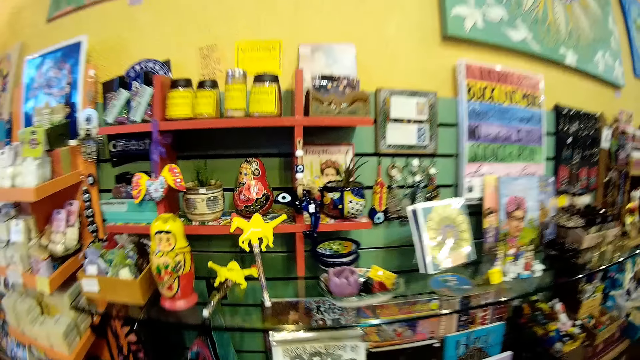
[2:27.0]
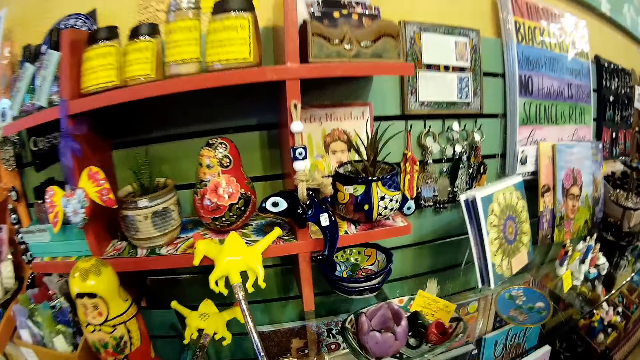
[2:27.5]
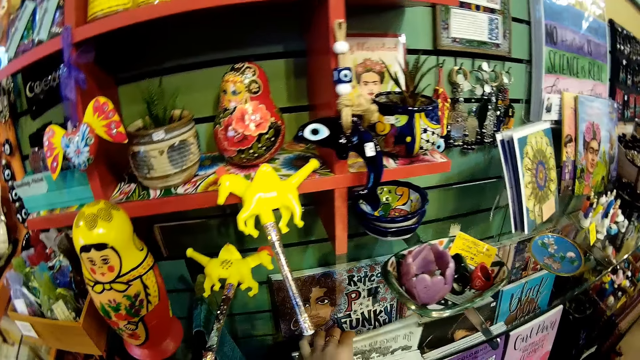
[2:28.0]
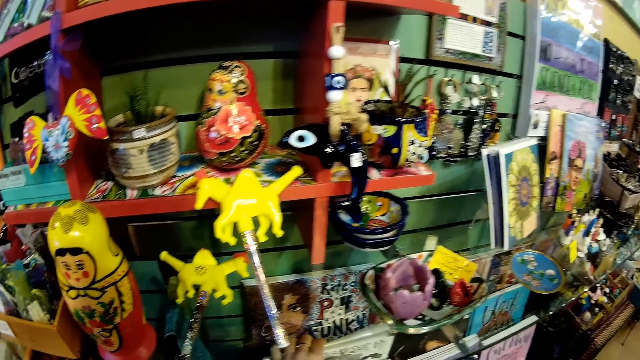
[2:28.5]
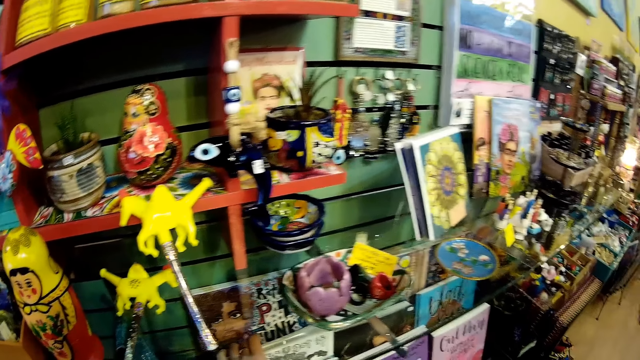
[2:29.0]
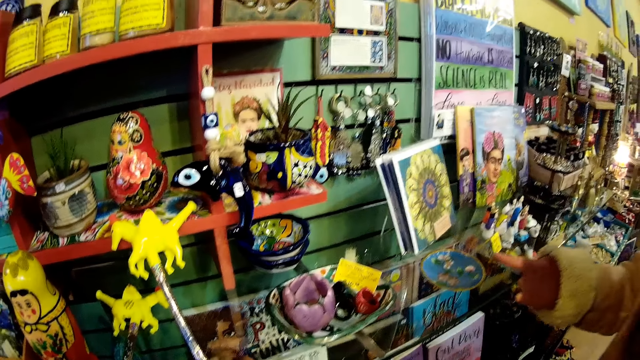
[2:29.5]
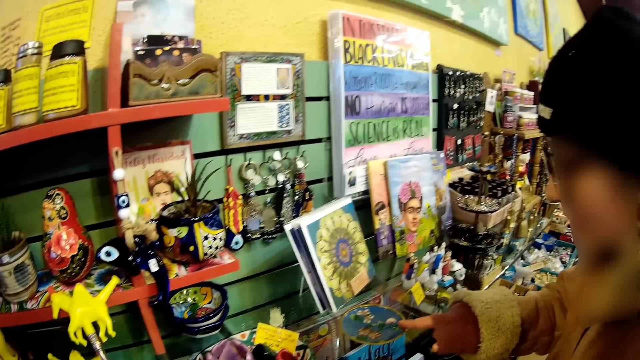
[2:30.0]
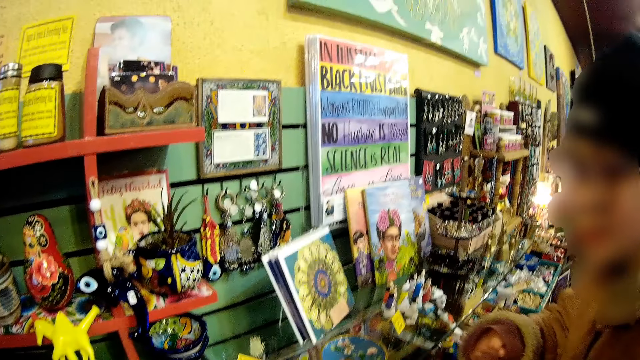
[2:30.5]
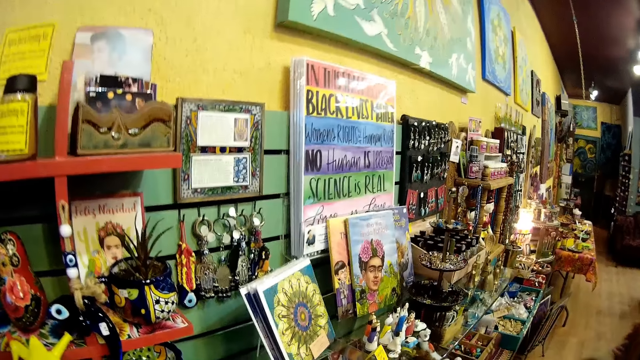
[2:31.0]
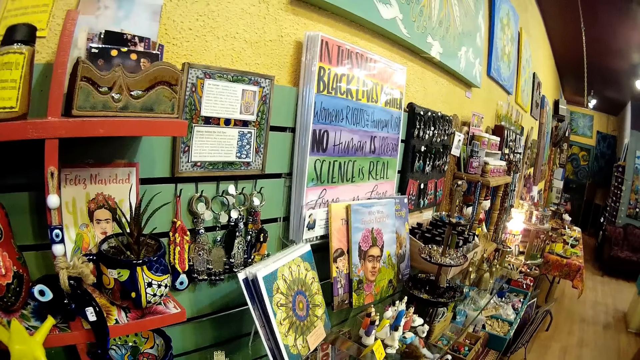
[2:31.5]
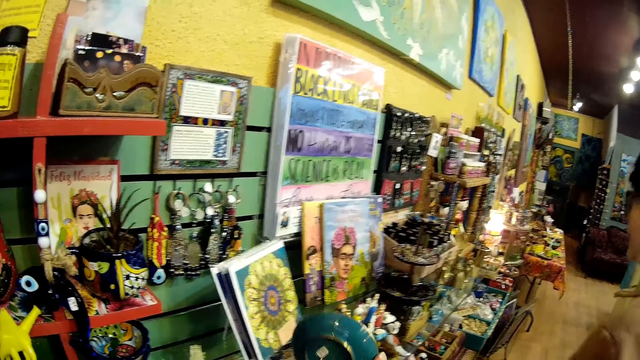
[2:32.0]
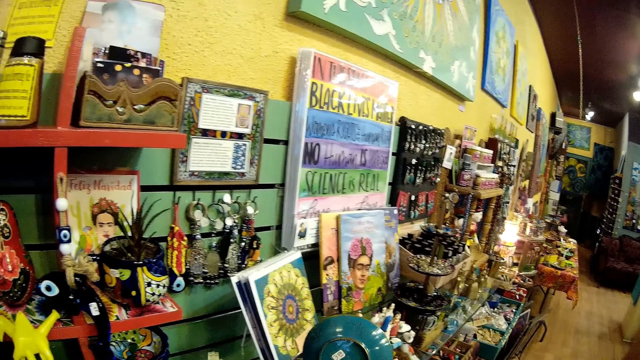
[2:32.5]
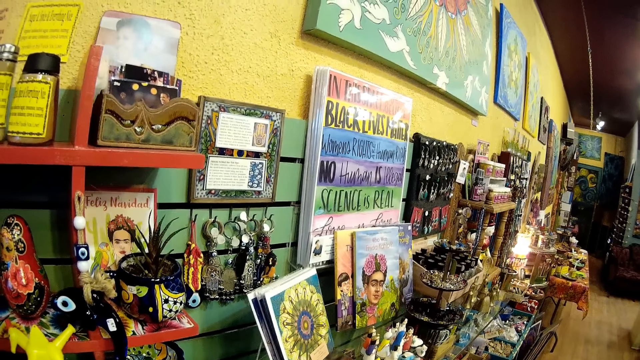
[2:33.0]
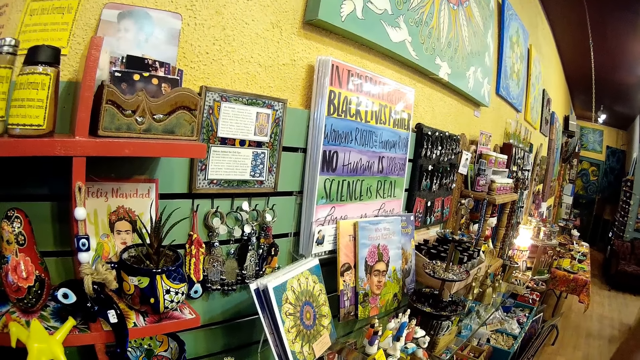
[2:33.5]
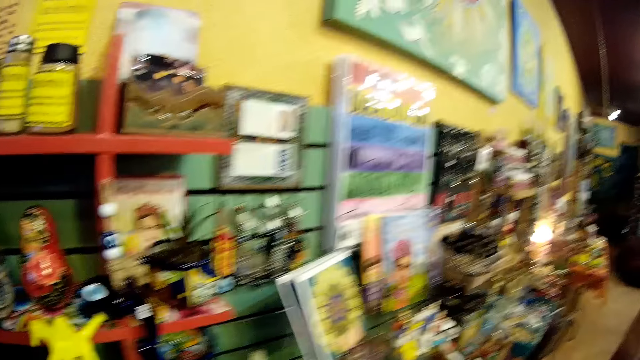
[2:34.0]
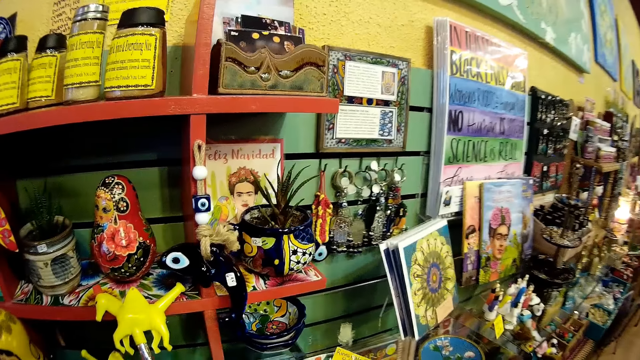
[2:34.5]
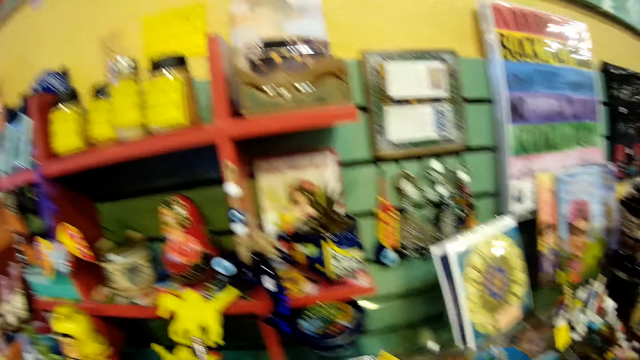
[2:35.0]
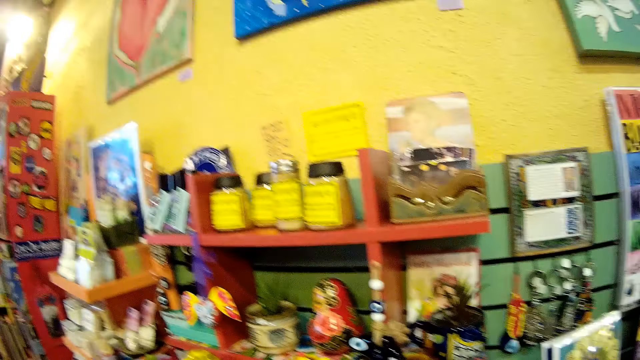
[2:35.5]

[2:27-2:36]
The camera wearer stares at the items on the shelf. A girl points to a disc with her right hand. The camera wearer looks around the gallery store.

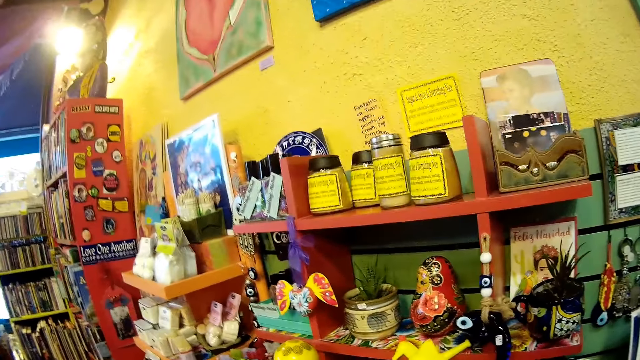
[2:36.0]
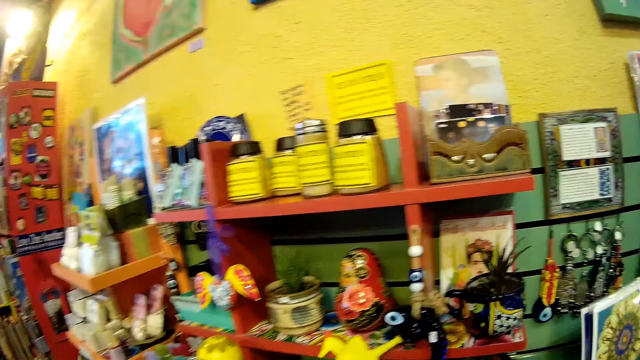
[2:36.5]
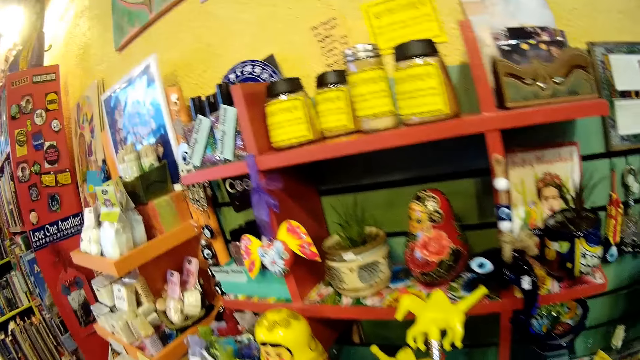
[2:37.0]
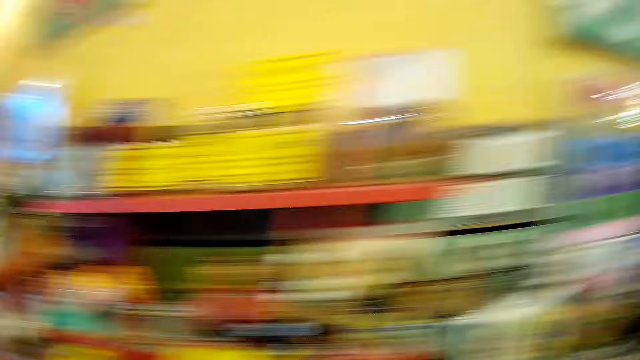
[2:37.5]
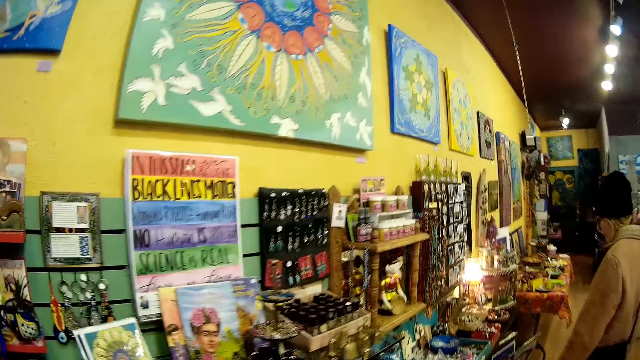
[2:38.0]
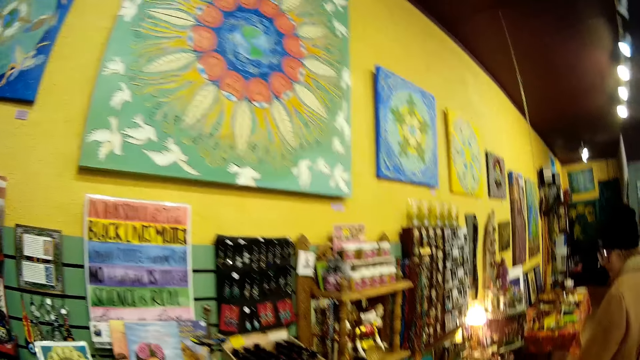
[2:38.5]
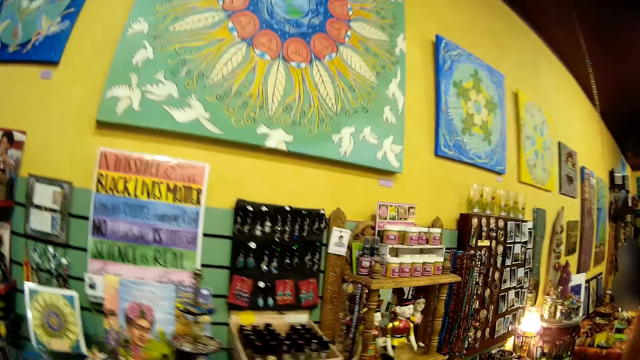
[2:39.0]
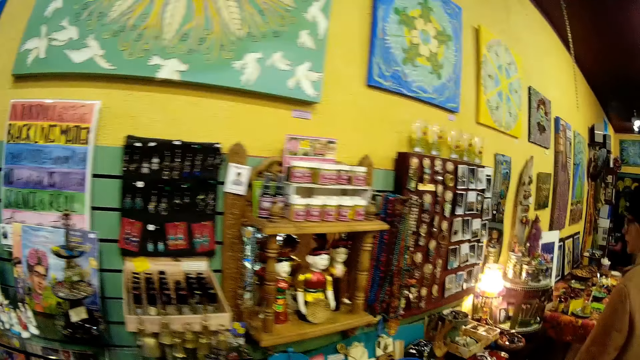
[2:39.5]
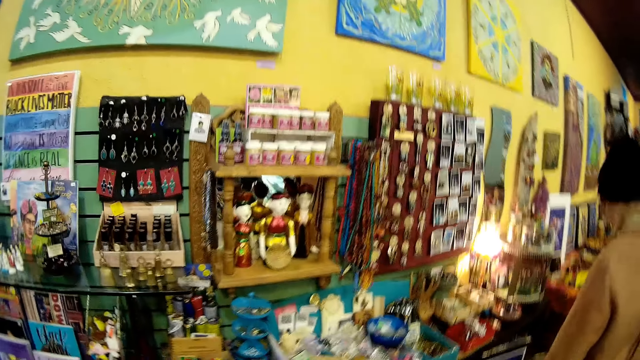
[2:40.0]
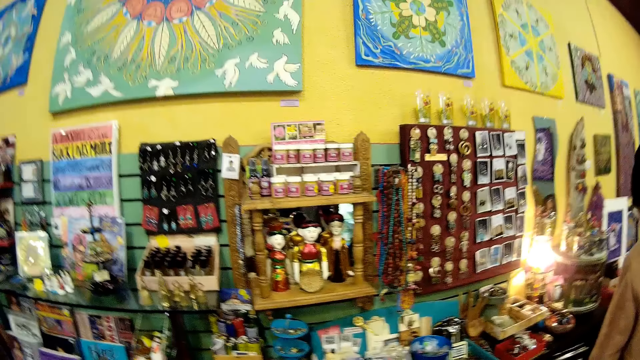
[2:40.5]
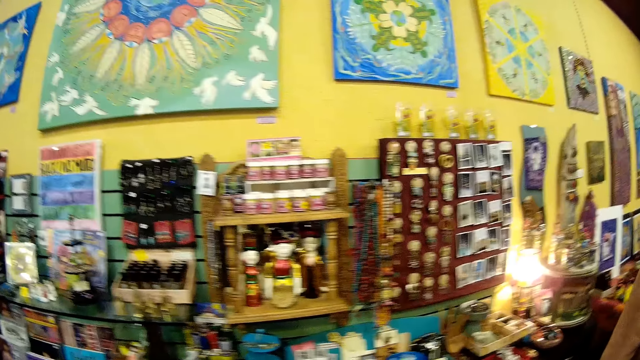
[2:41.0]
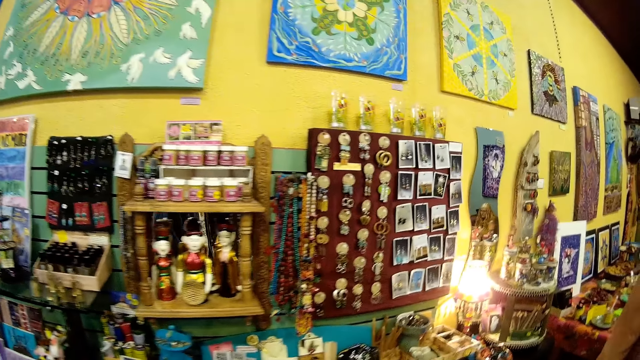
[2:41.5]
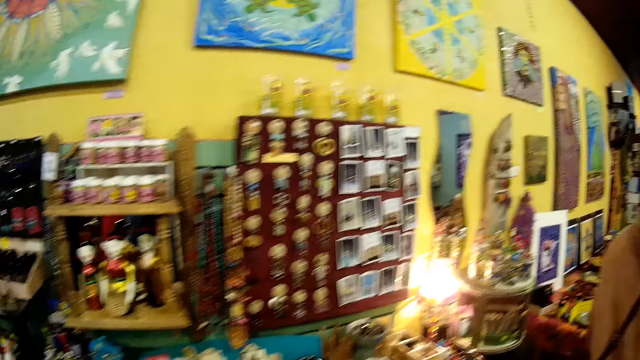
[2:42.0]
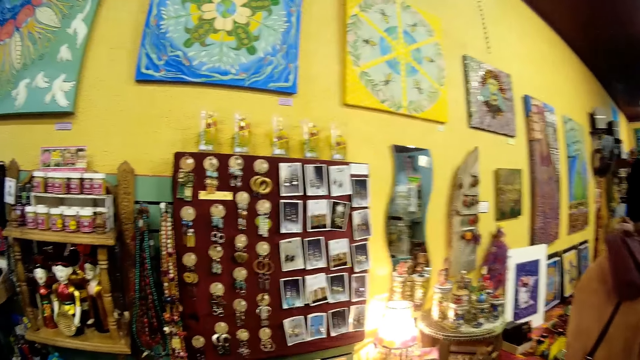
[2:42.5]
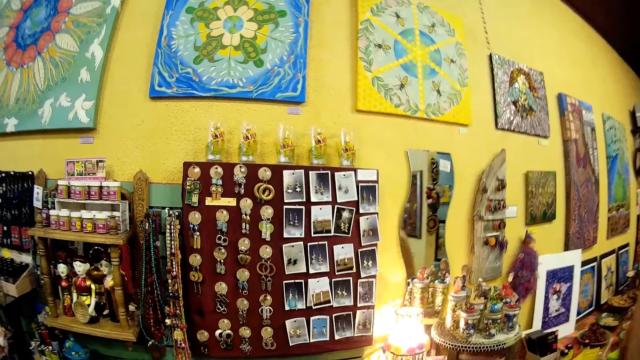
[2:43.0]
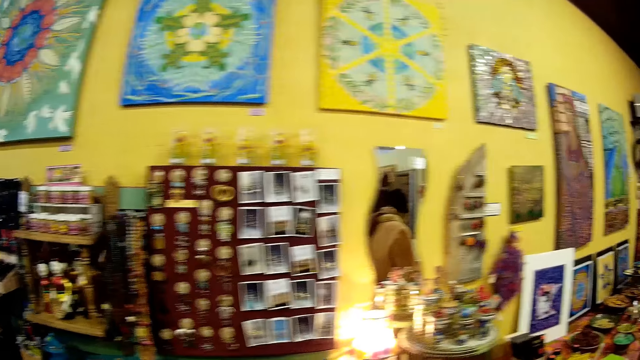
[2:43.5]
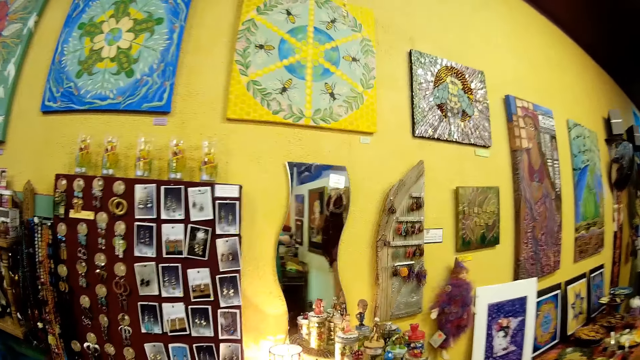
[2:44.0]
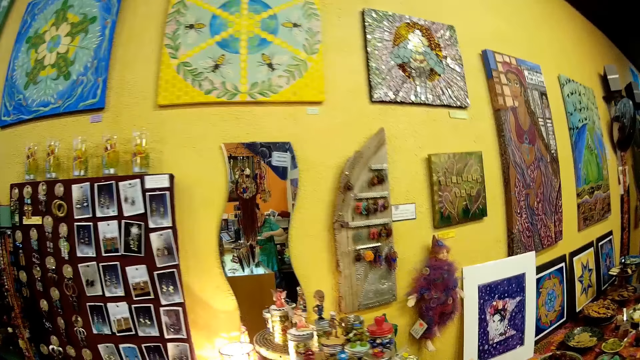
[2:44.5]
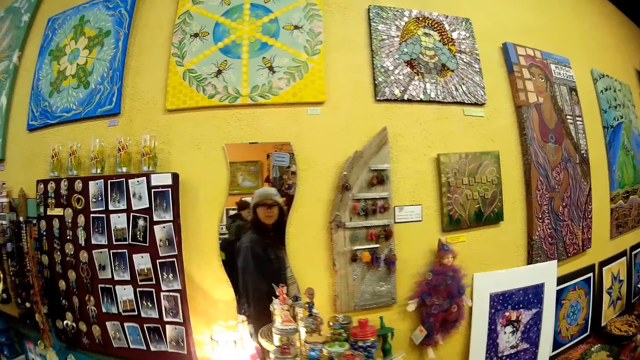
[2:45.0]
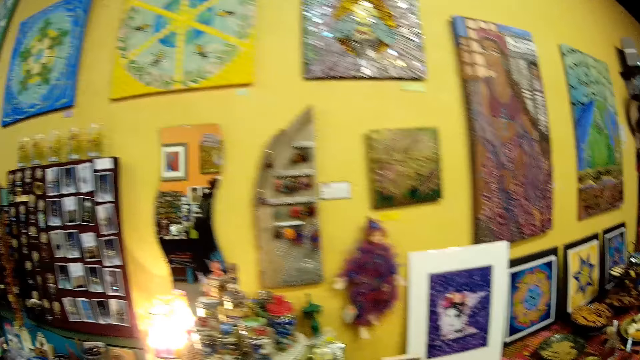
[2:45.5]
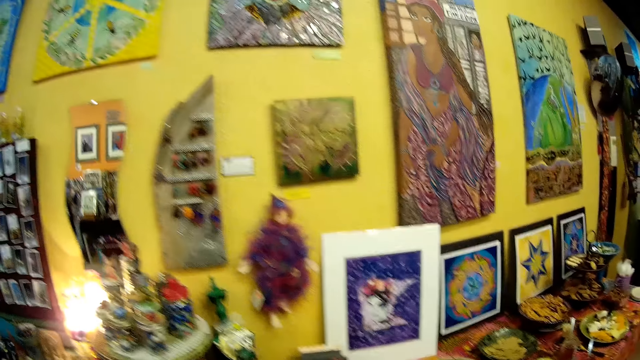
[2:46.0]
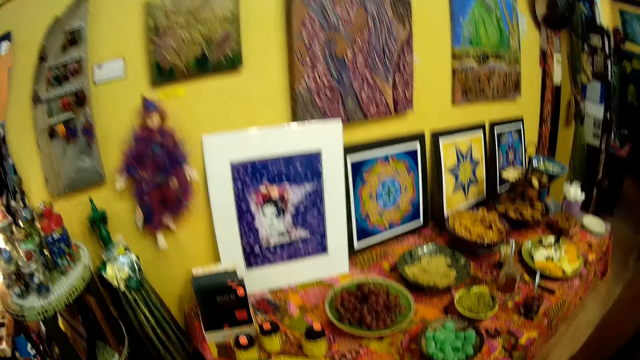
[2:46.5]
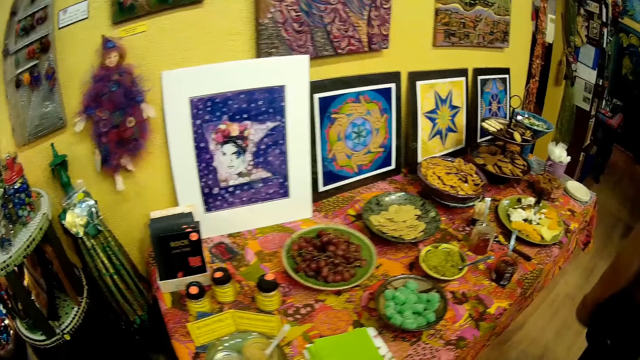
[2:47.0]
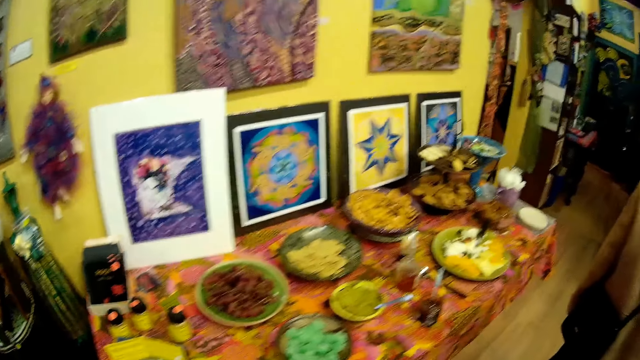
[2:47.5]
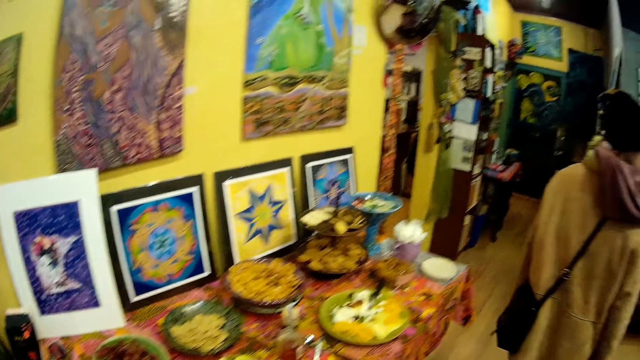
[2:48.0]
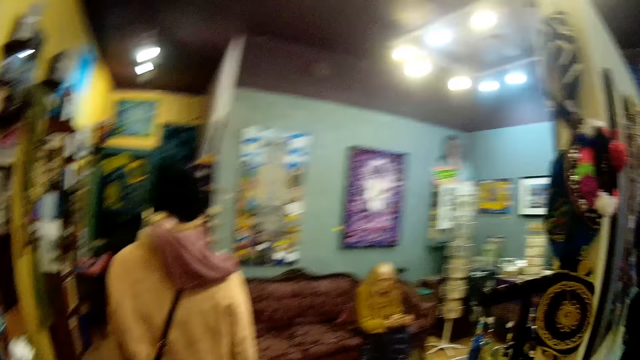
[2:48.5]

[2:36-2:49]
A person walks around the gallery store. The camera wearer walks around the gallery store.
